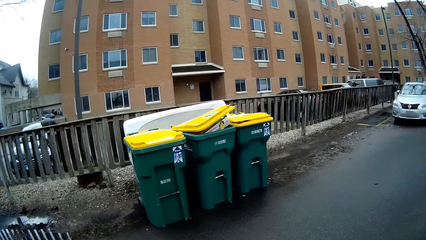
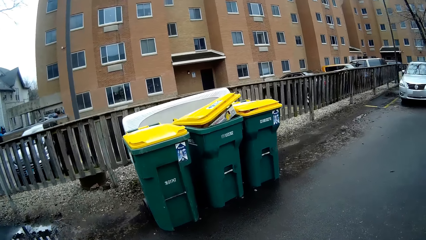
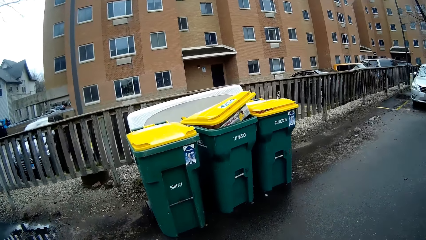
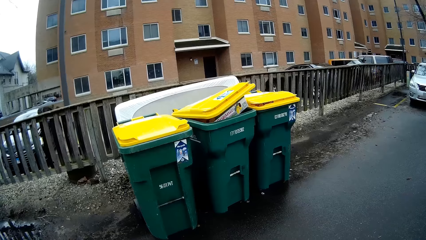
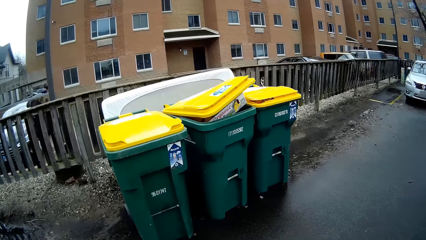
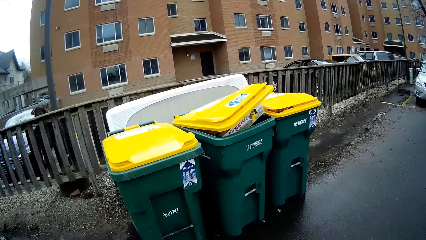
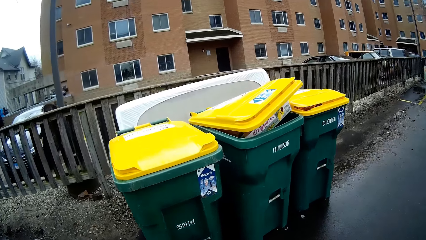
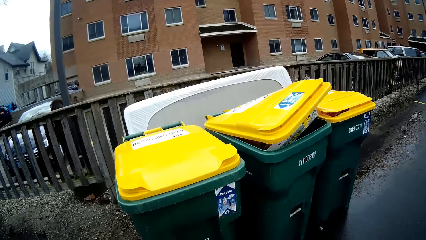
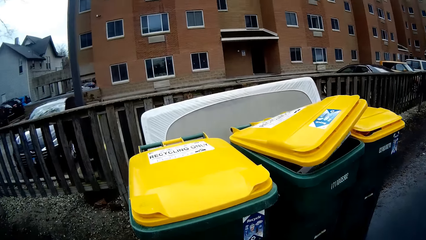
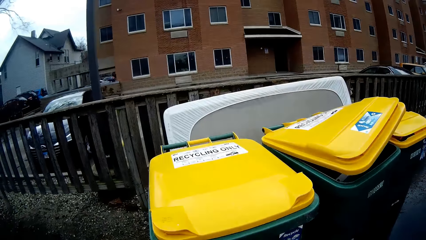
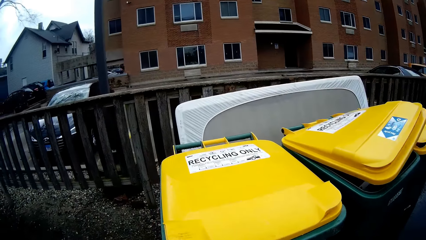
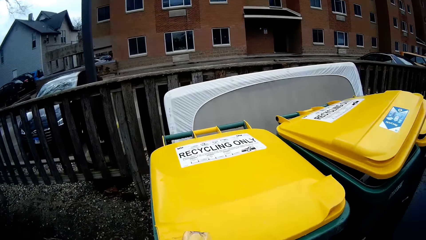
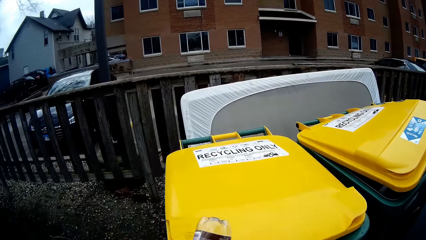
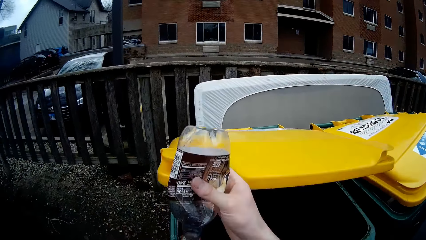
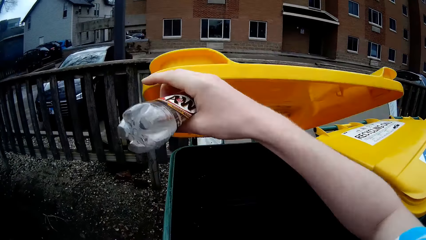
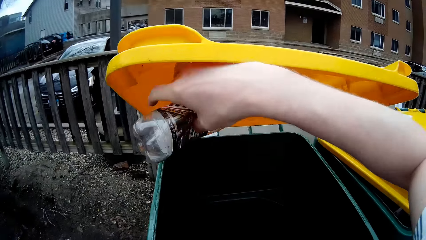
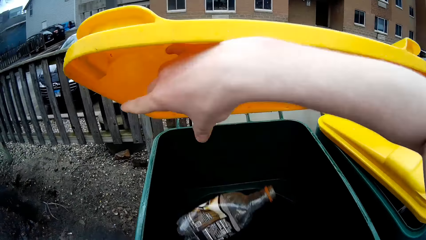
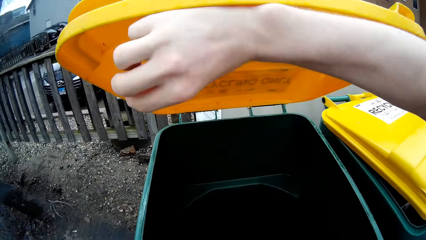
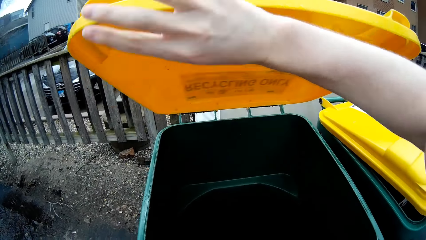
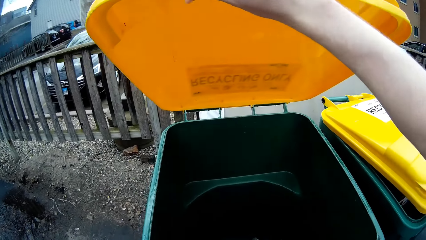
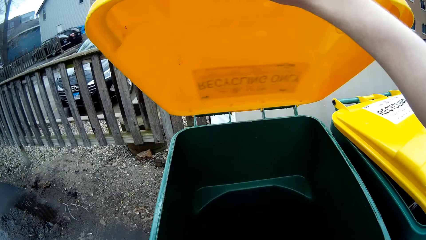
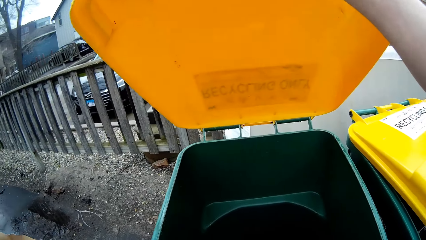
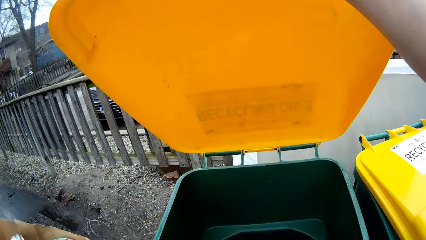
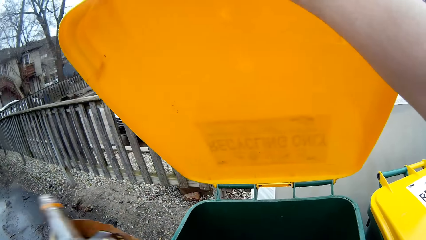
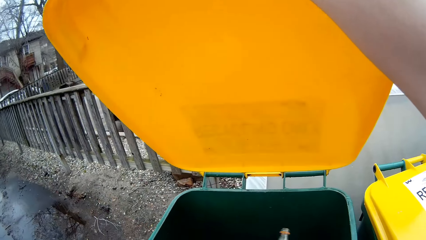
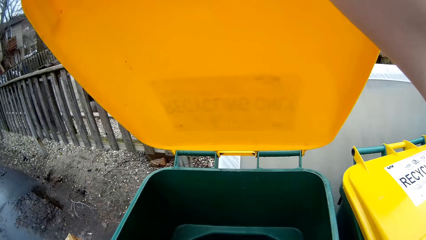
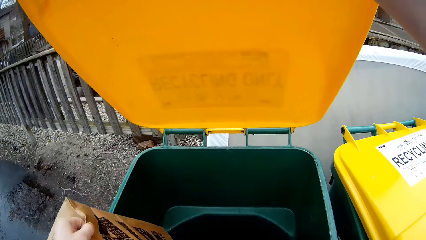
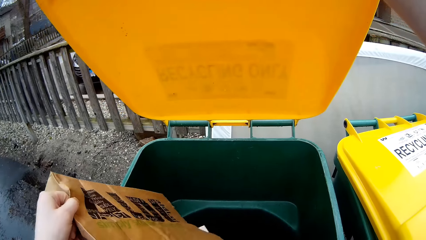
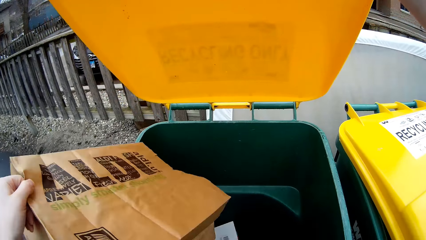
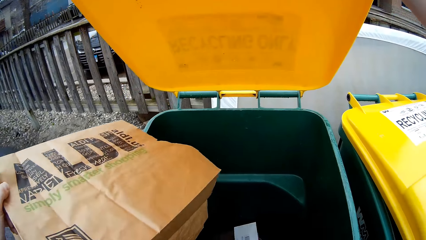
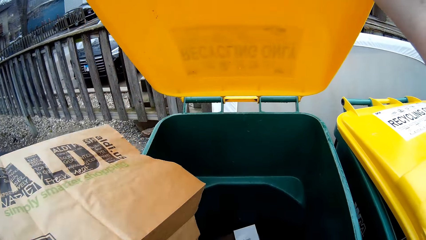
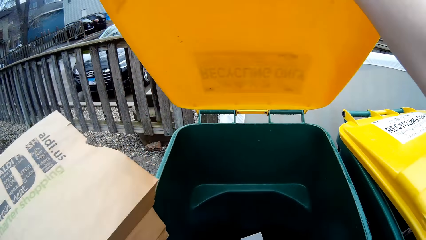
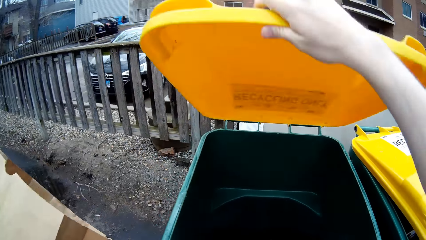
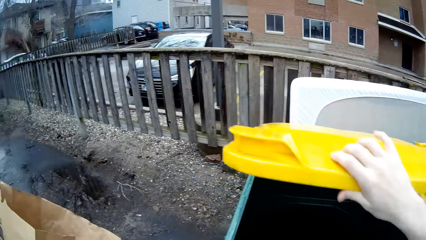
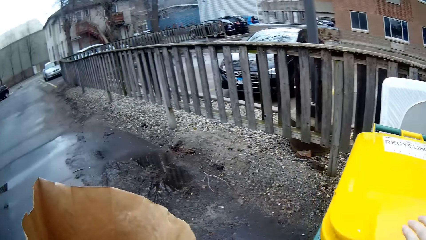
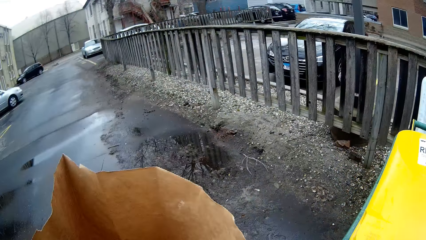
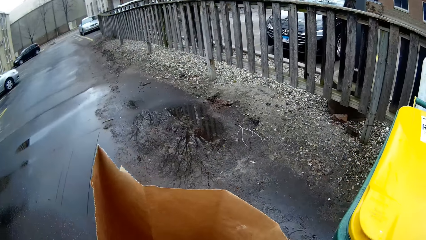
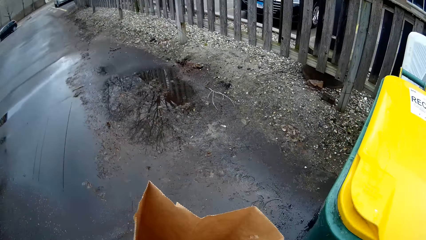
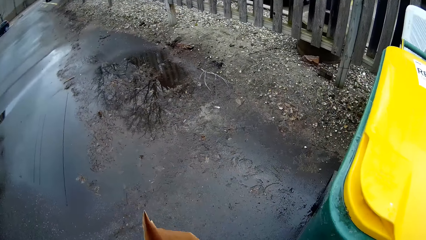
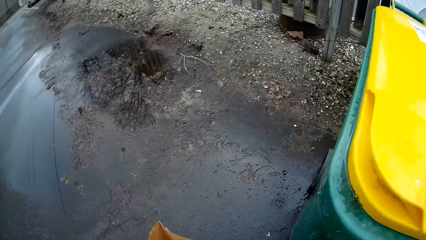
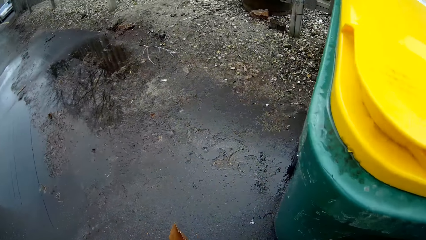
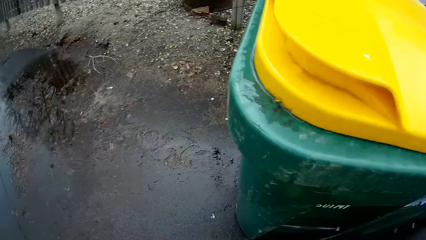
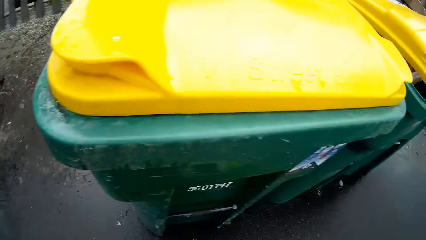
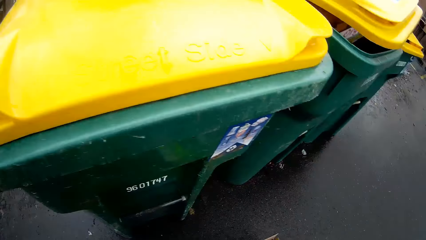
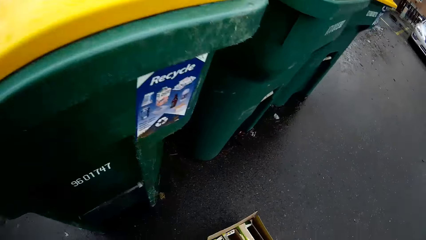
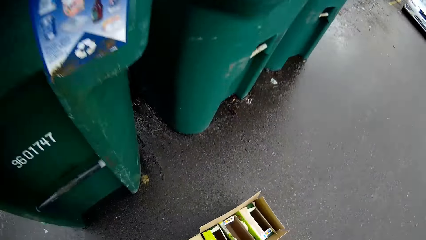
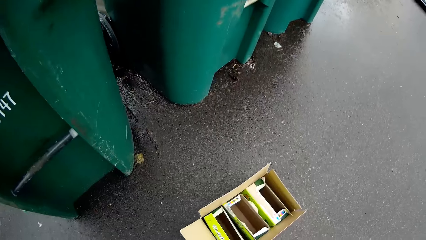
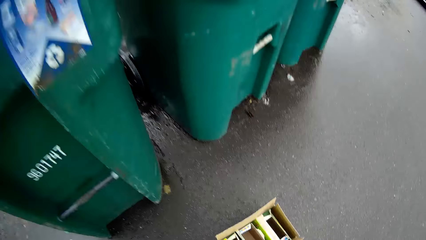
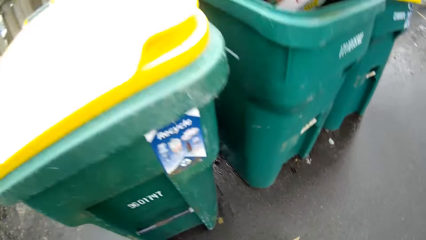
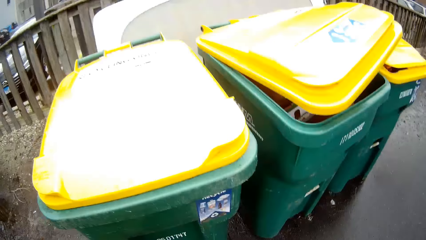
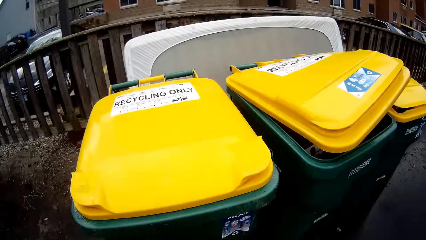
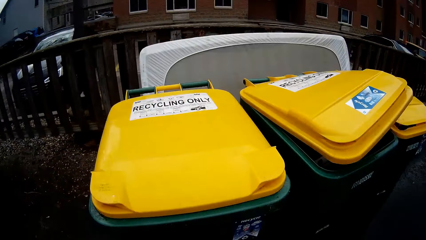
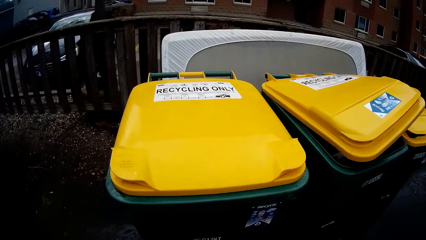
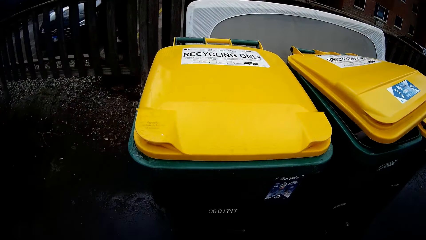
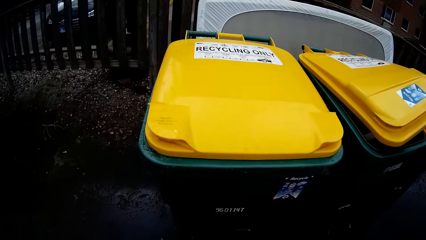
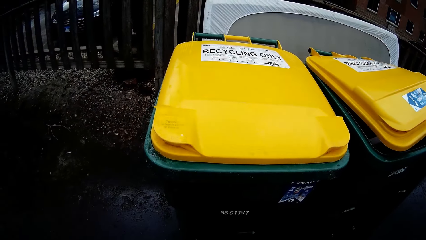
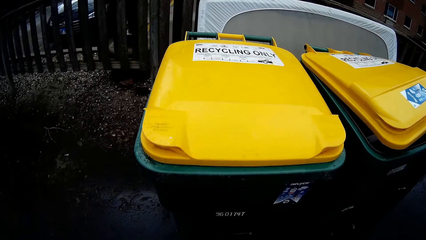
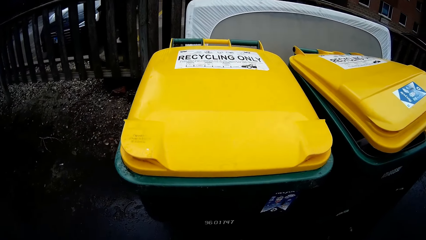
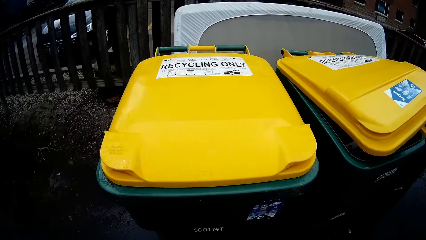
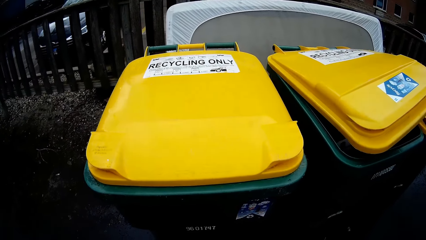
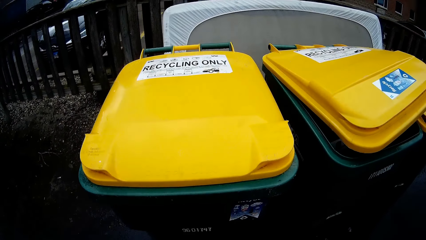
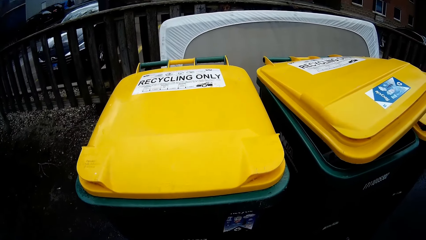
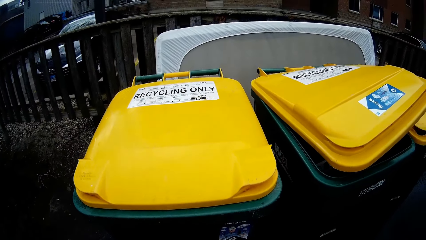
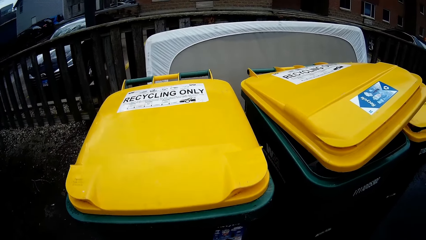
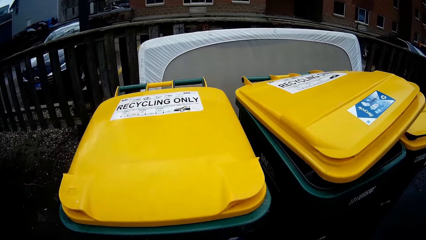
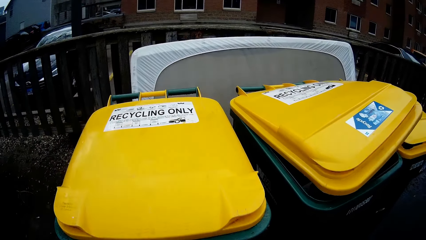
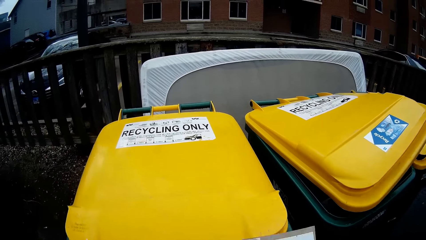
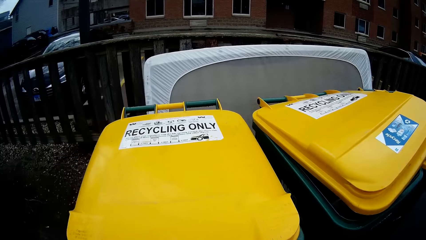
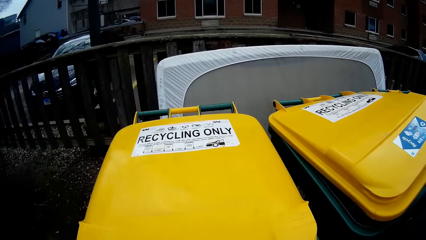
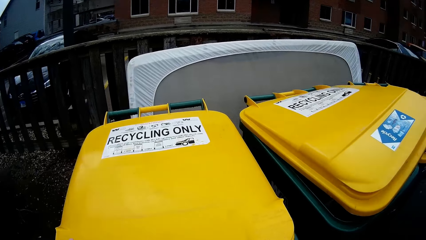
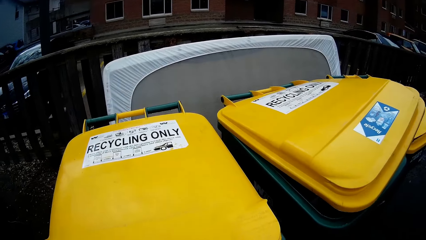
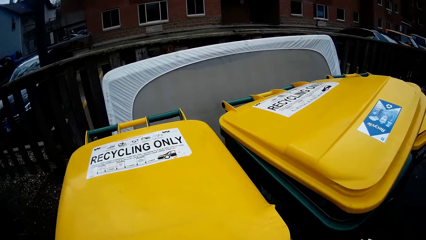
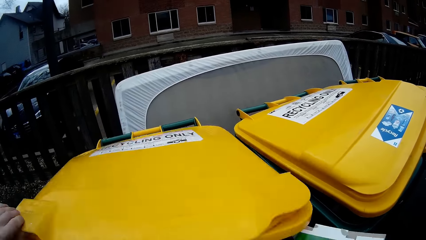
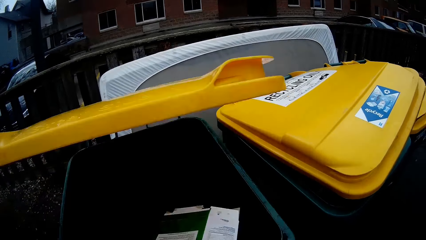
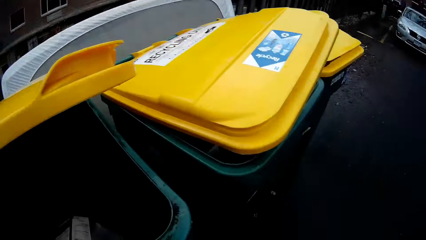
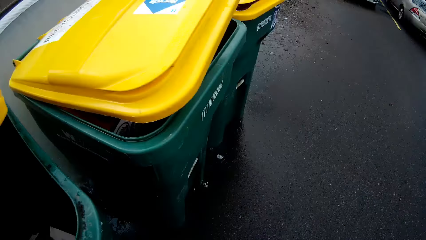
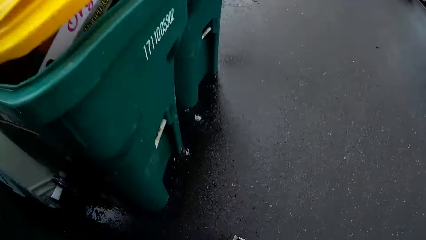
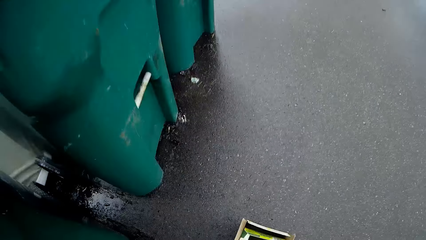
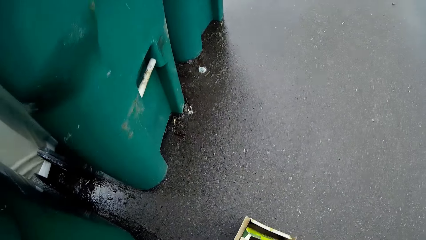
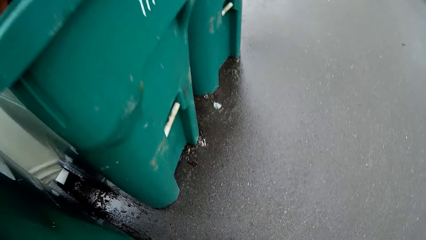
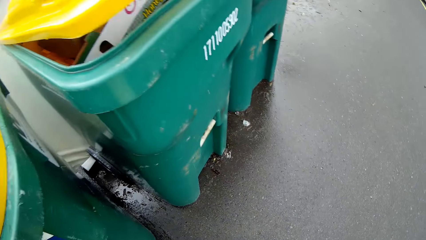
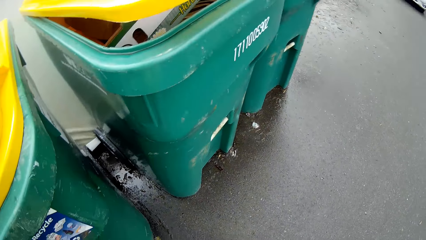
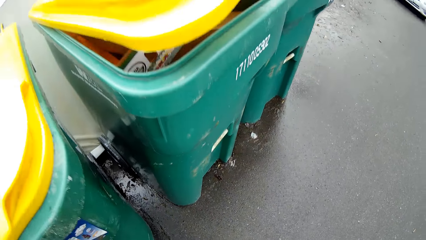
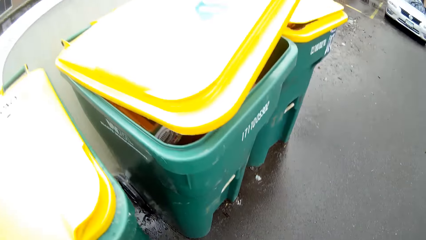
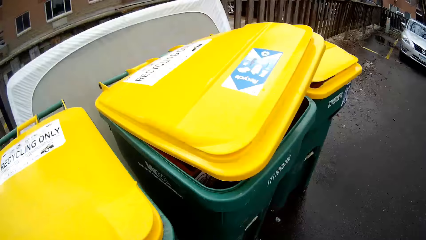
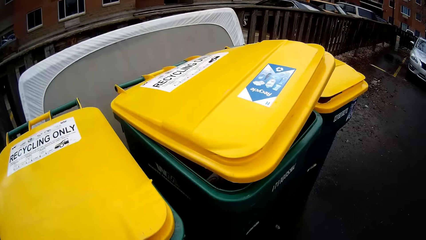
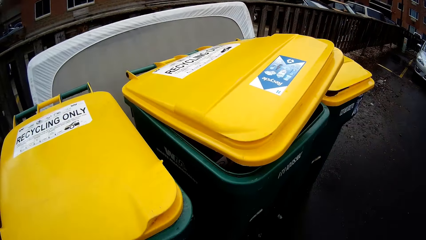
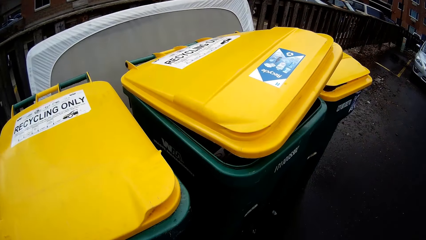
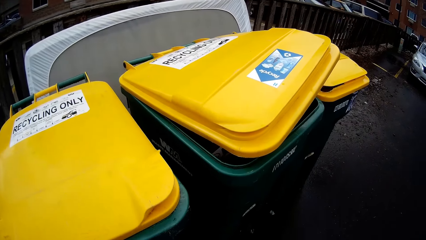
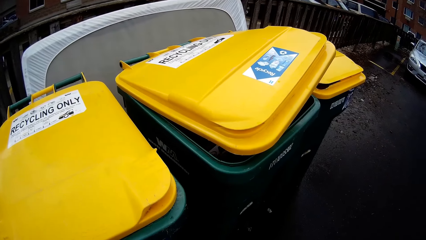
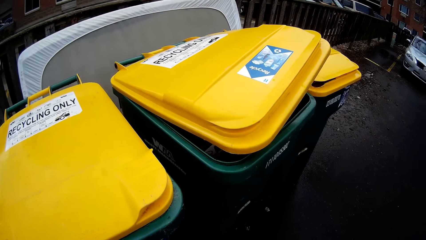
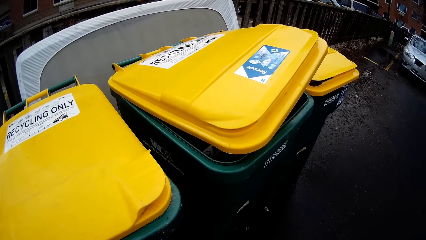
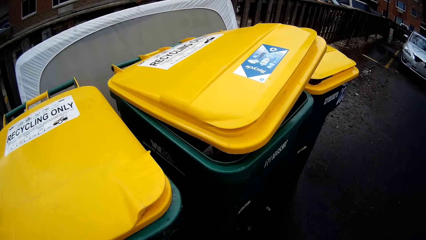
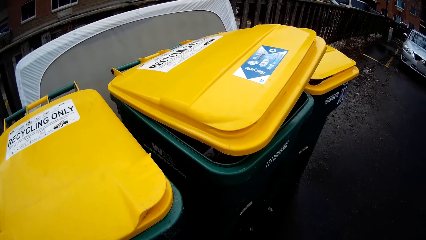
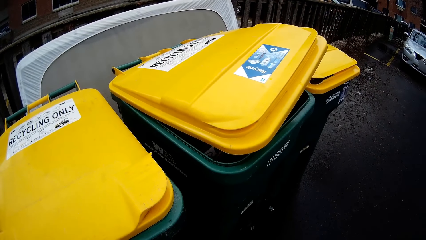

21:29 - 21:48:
The camera wearer opens the waste bin. They drop the bottle in the waste bin. They close the waste bin. They pour the waste in the waste bin. They close the waste bin. They pick up the carton from the floor. They open the waste bin. They throw the cartons in the waste bin.
